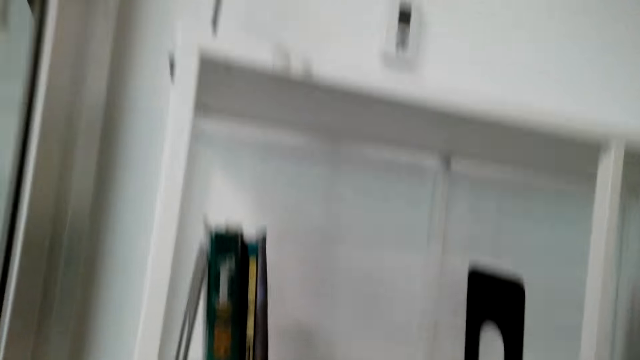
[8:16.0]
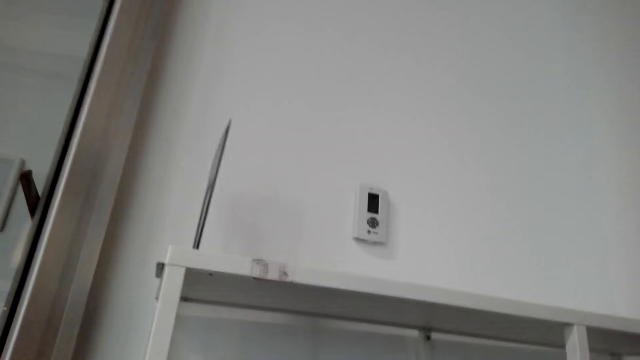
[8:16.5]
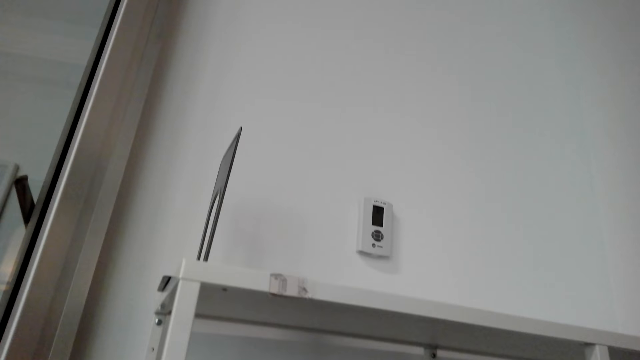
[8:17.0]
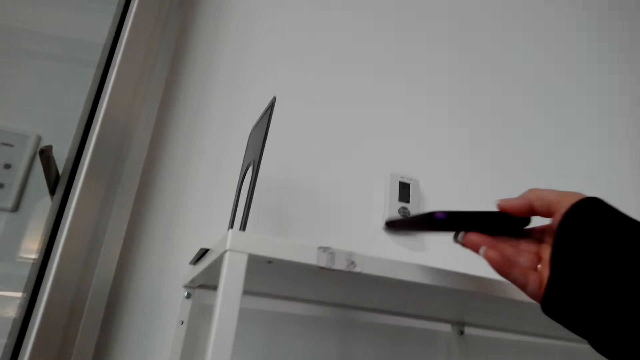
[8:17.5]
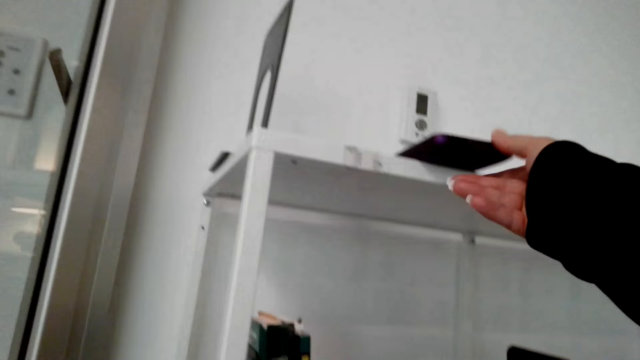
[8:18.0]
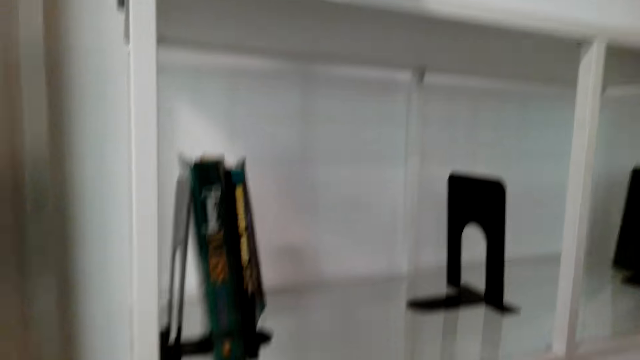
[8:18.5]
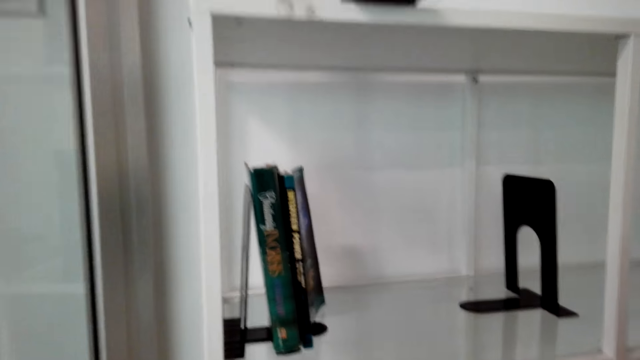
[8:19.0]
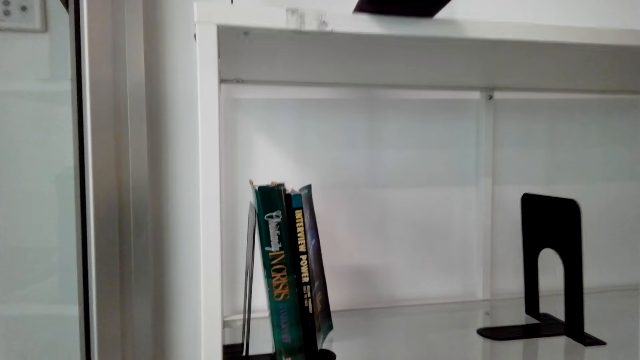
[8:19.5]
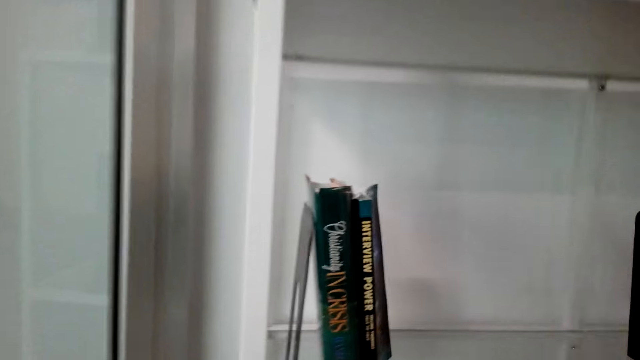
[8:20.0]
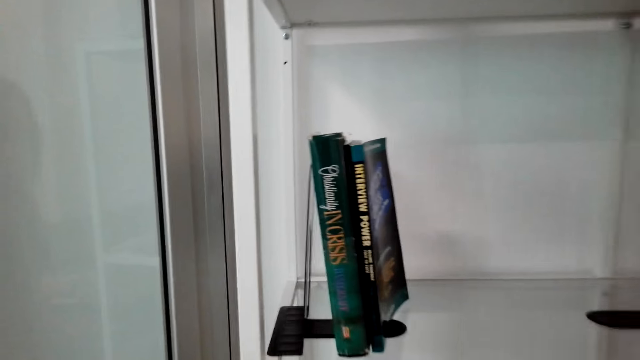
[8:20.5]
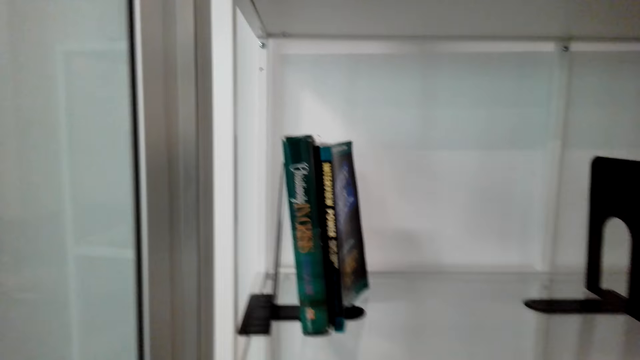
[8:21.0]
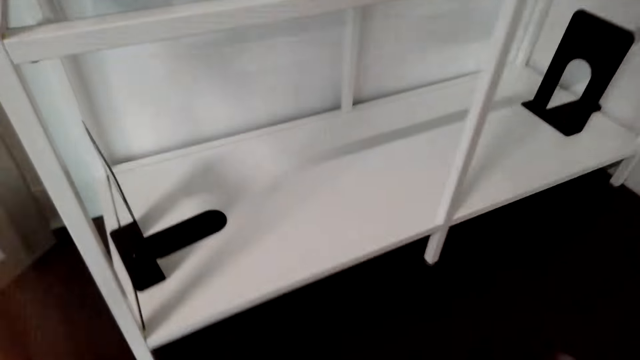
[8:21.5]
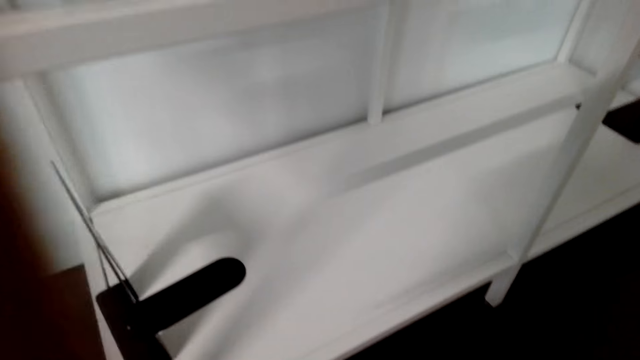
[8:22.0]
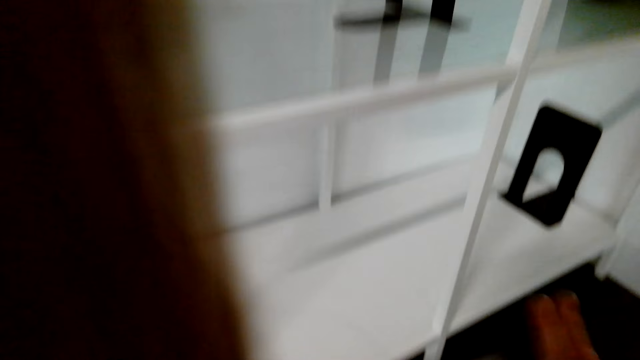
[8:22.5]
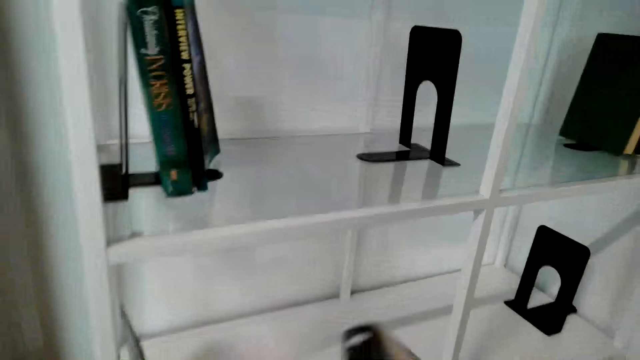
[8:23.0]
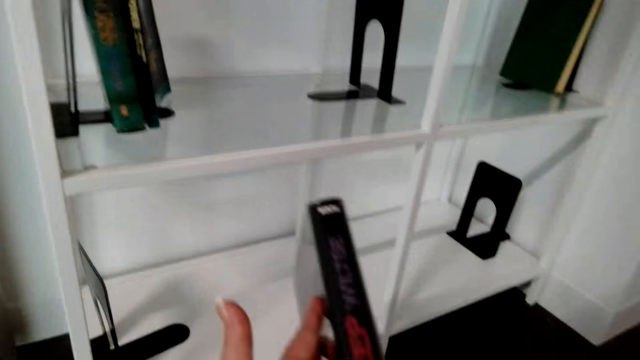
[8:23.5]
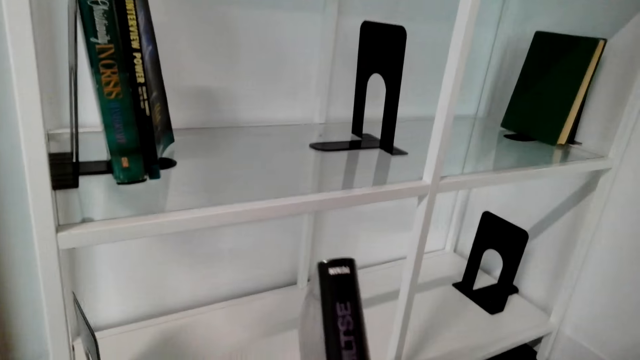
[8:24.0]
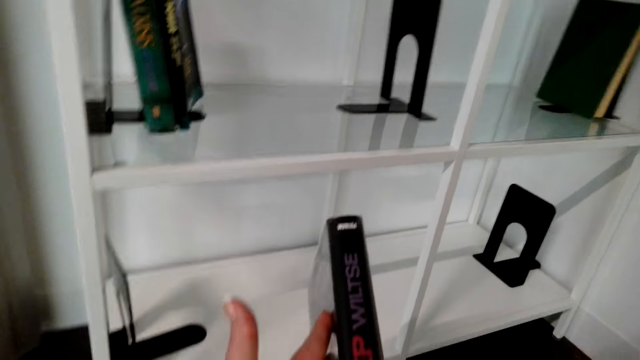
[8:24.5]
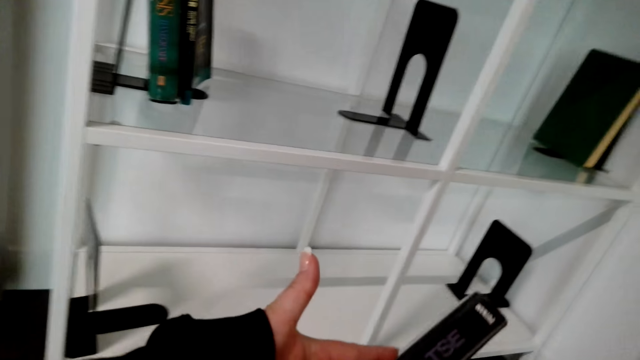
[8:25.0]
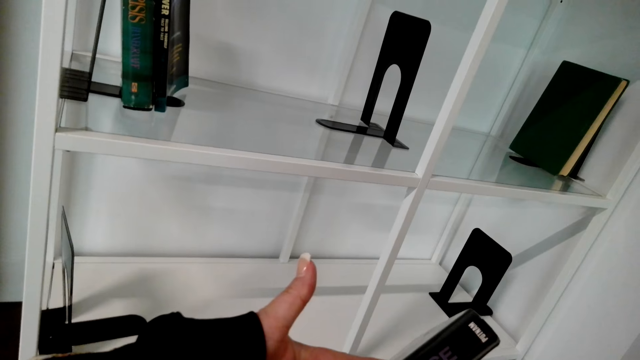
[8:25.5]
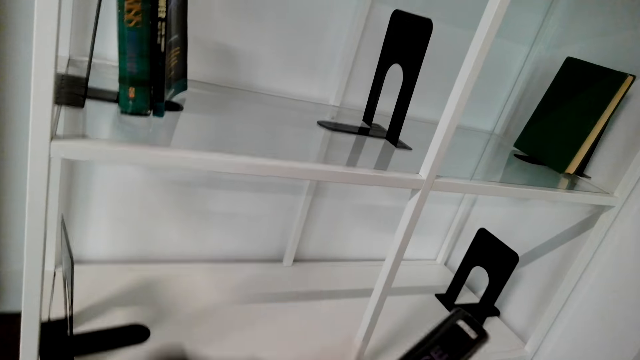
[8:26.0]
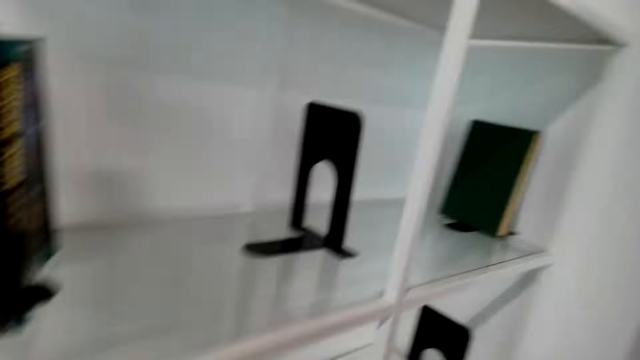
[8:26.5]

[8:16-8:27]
The camera wearer puts the phone on the shelf. They stare at the shelves. They pick a book. They stare at the book on the hands.

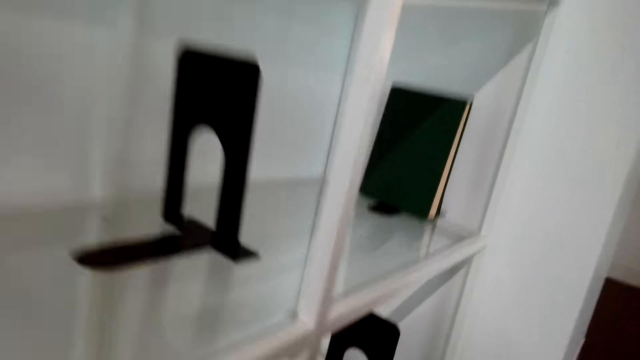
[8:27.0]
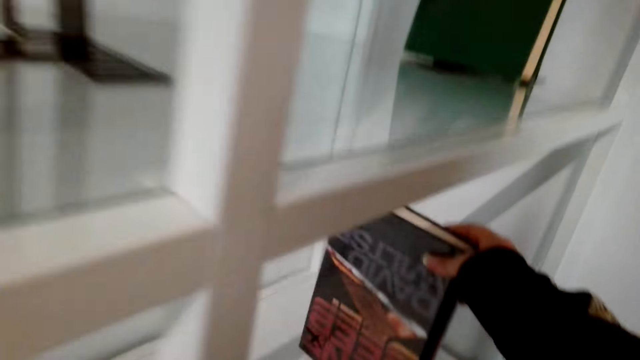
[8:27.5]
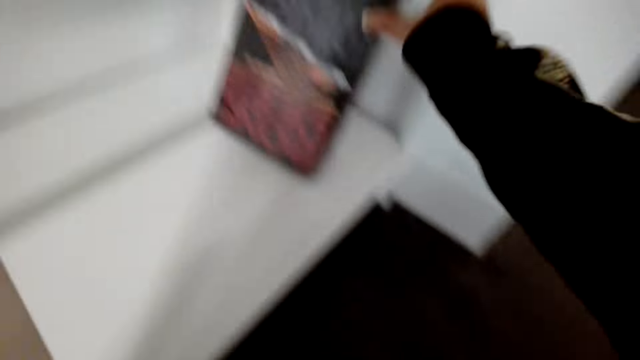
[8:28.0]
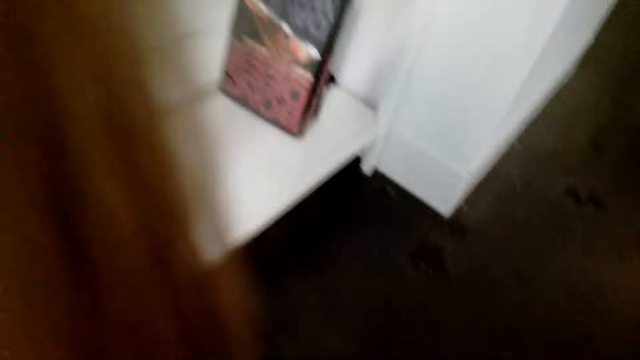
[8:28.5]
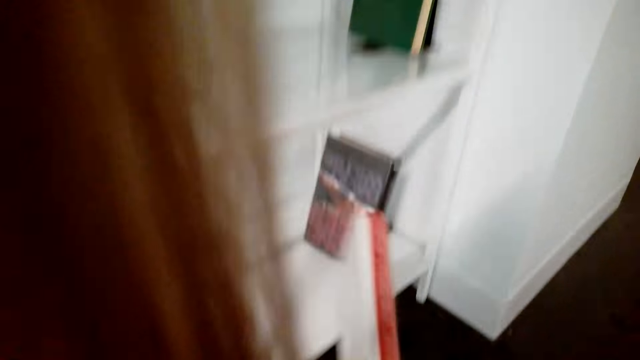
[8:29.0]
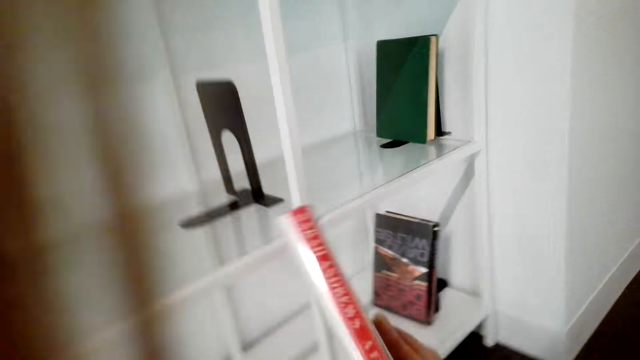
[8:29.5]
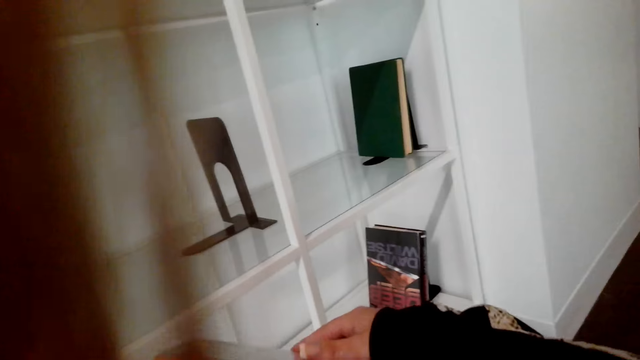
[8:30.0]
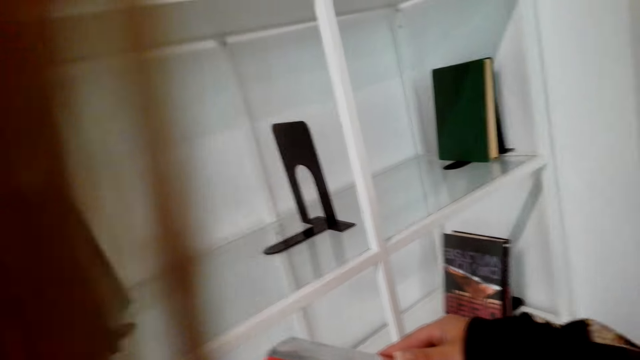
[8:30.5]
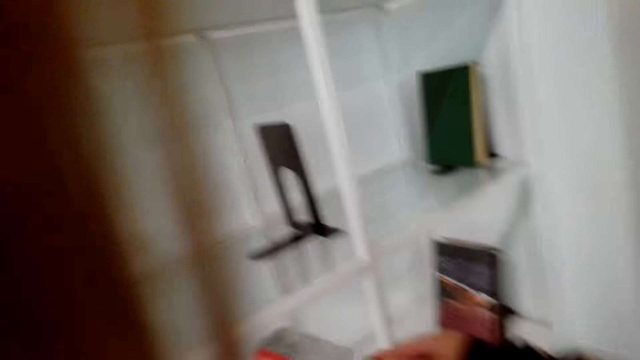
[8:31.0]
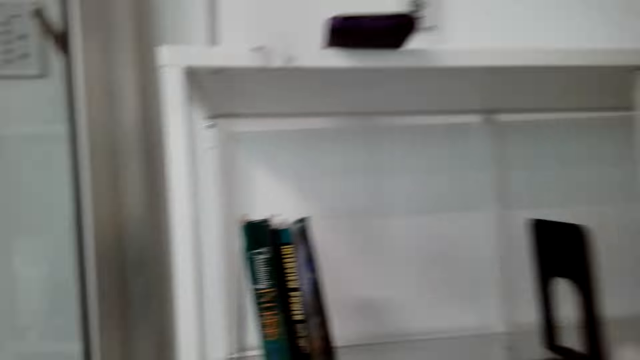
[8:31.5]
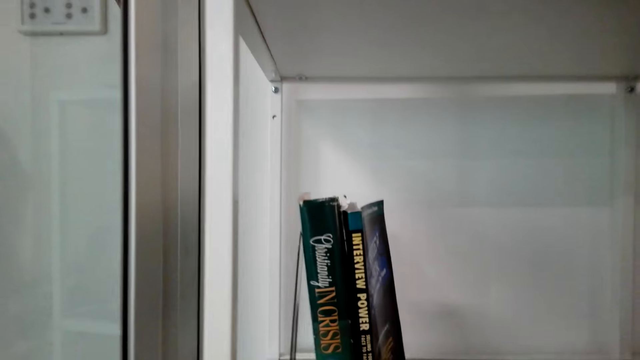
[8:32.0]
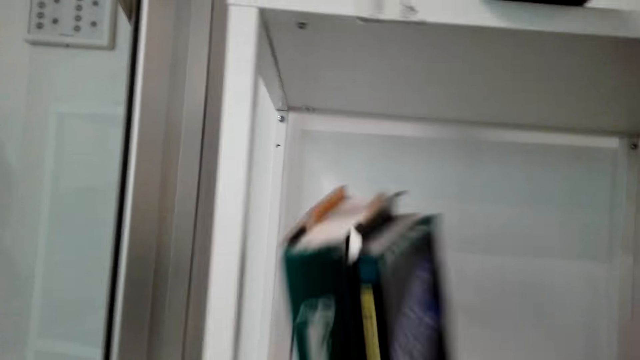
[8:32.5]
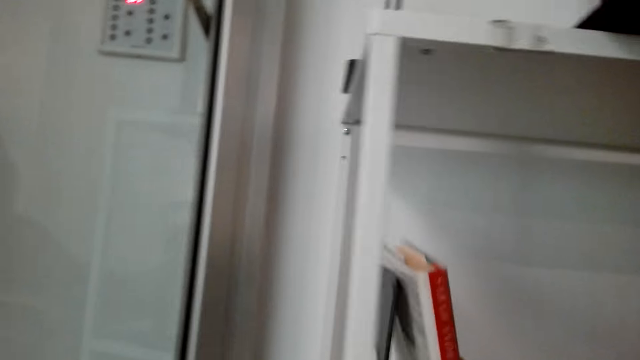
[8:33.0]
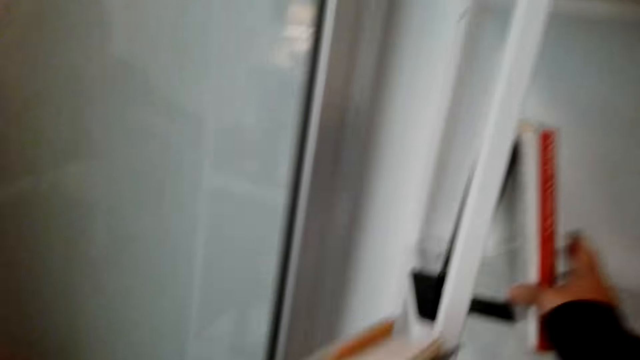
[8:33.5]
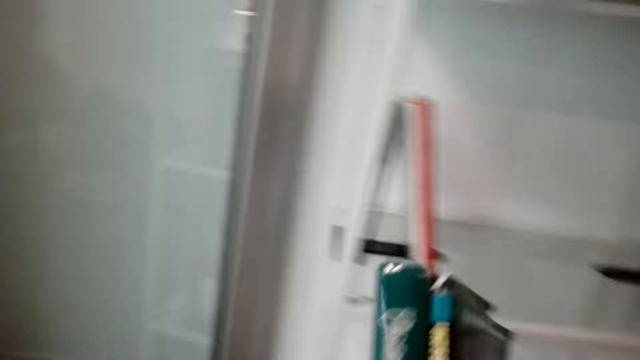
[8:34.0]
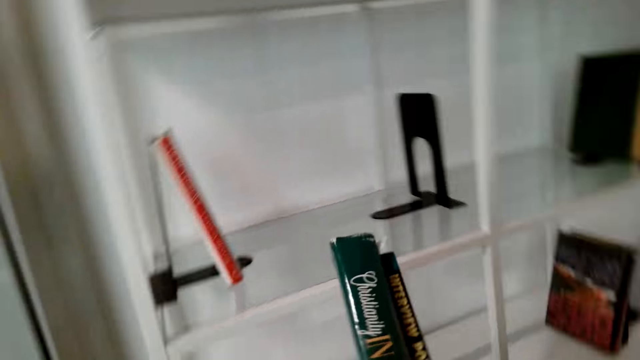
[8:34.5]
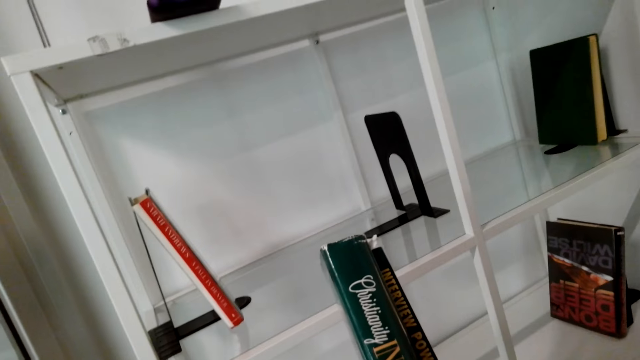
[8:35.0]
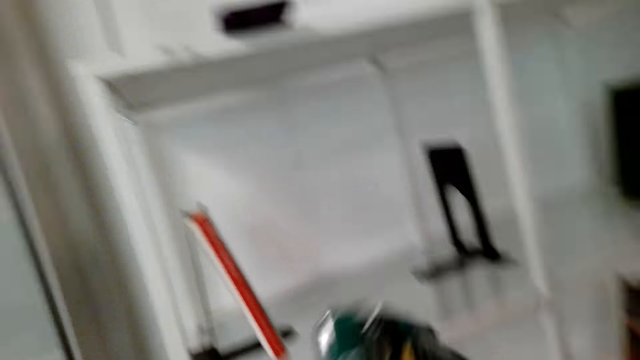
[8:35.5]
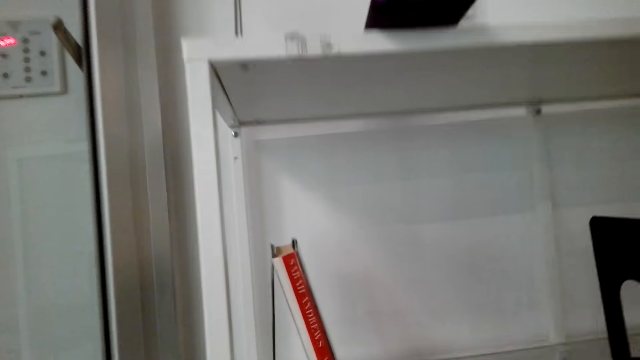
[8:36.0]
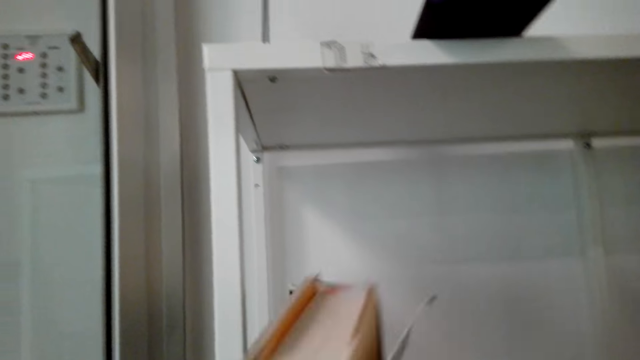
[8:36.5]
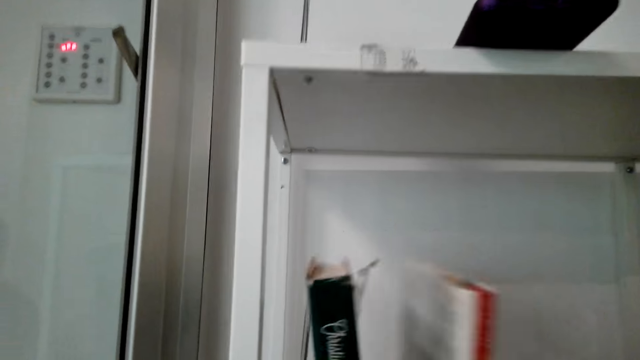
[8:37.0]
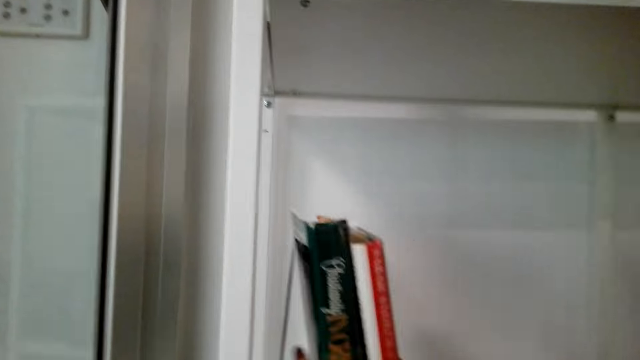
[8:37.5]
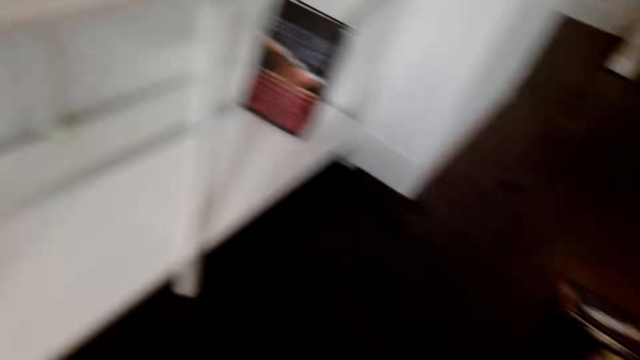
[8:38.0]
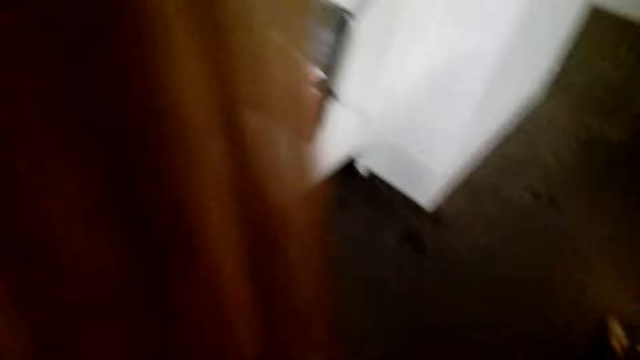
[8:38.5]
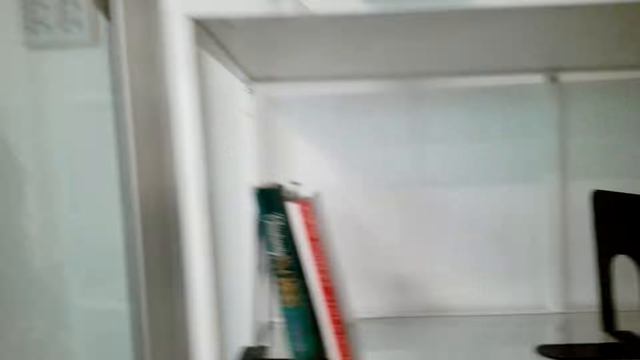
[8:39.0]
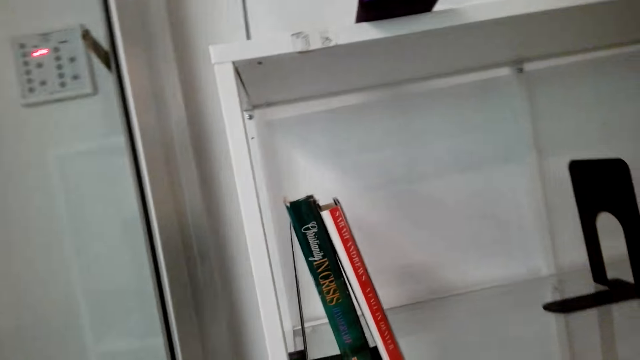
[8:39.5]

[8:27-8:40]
The camera wearer arranges the books in the shelves. They put a book in the shelf. They pick a book. They pick a book again. They put the book in the shelf. They pick a book. They put the book in the shelf.
